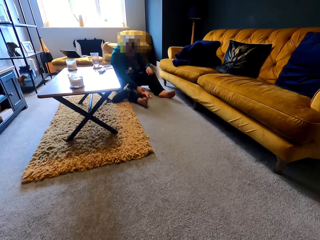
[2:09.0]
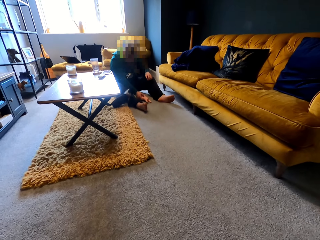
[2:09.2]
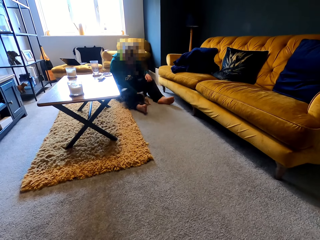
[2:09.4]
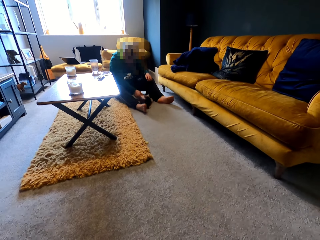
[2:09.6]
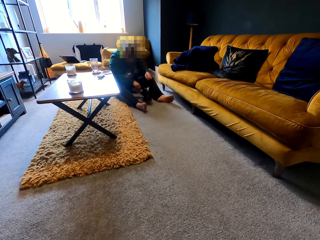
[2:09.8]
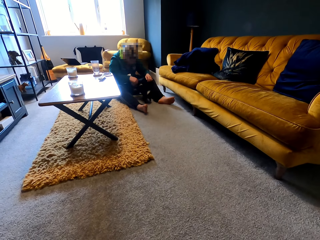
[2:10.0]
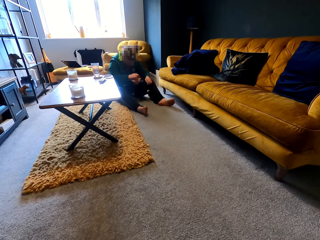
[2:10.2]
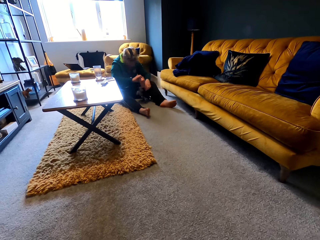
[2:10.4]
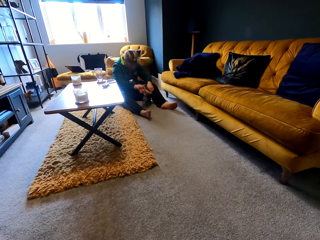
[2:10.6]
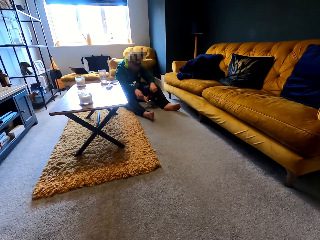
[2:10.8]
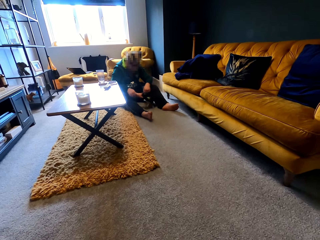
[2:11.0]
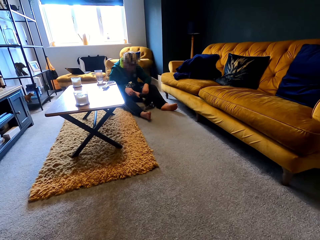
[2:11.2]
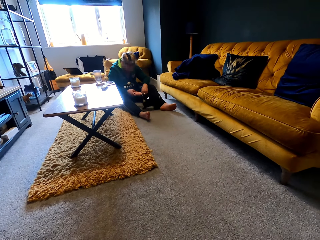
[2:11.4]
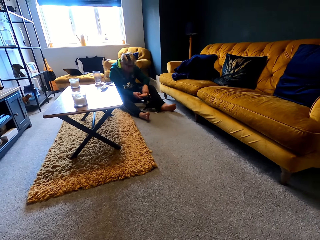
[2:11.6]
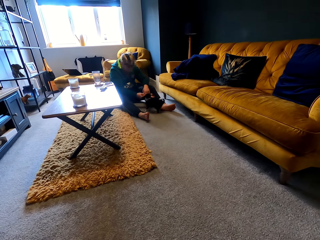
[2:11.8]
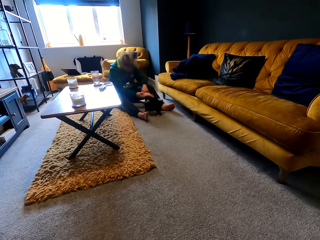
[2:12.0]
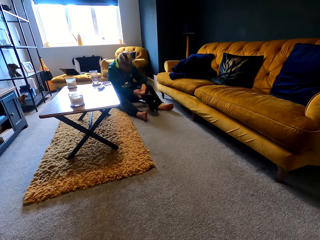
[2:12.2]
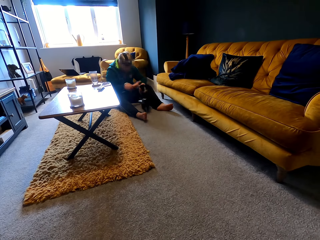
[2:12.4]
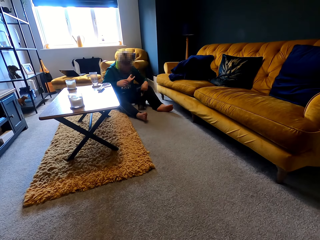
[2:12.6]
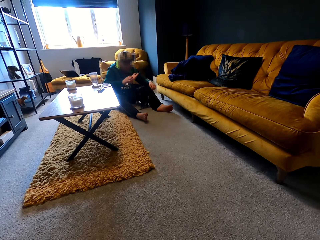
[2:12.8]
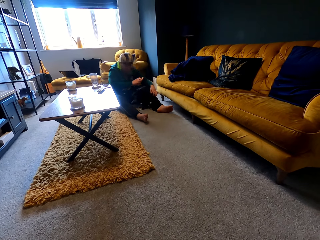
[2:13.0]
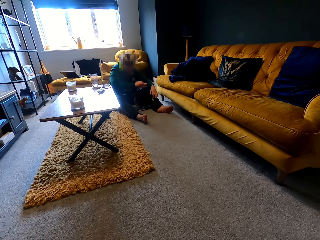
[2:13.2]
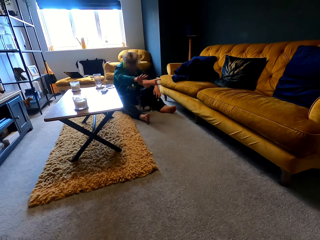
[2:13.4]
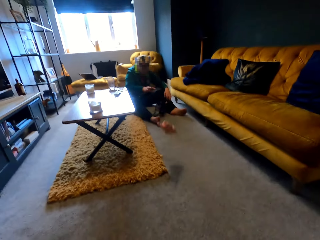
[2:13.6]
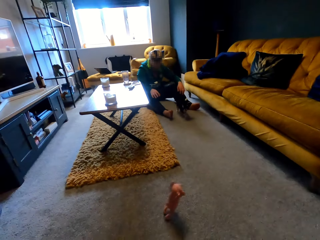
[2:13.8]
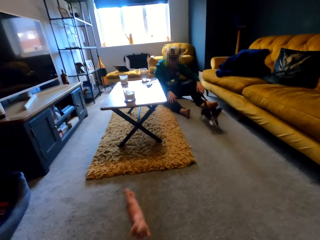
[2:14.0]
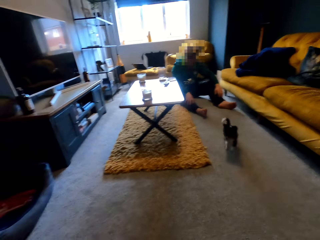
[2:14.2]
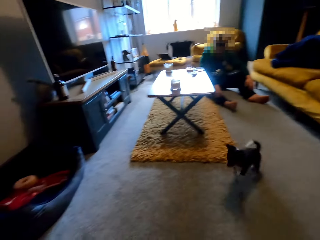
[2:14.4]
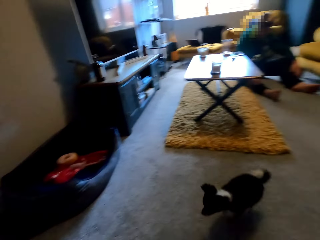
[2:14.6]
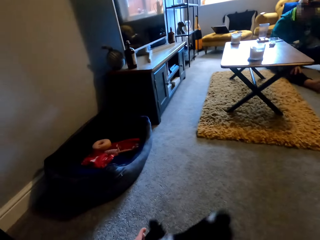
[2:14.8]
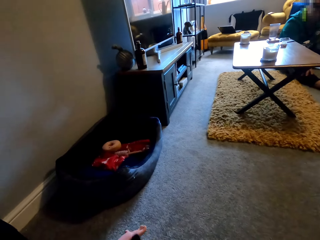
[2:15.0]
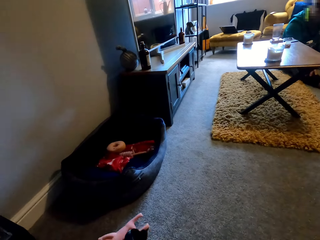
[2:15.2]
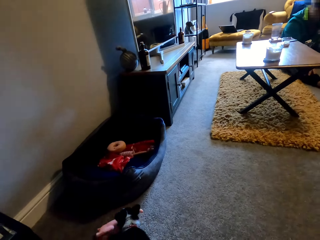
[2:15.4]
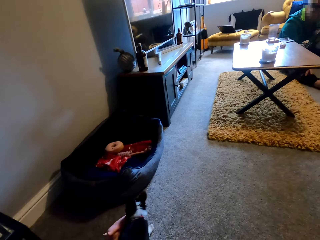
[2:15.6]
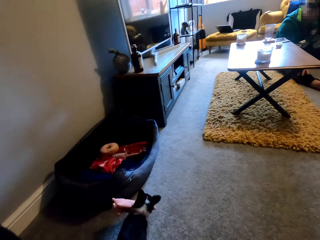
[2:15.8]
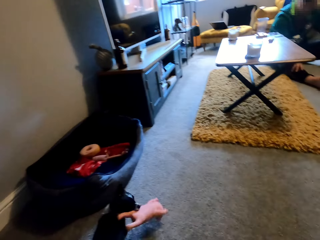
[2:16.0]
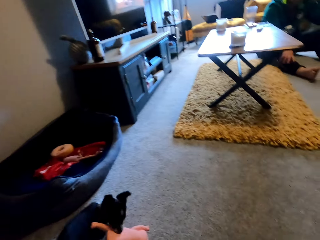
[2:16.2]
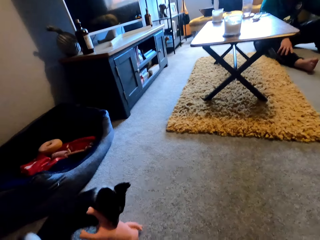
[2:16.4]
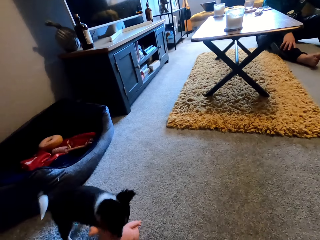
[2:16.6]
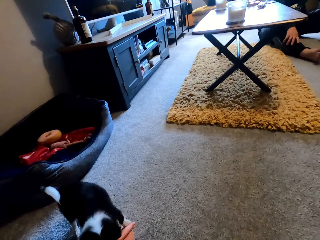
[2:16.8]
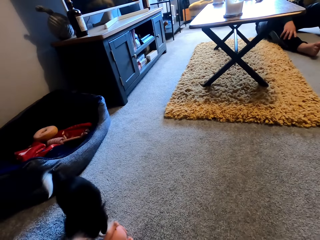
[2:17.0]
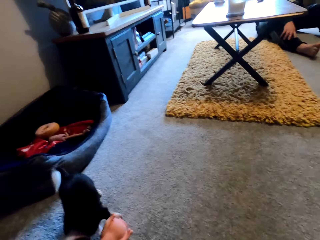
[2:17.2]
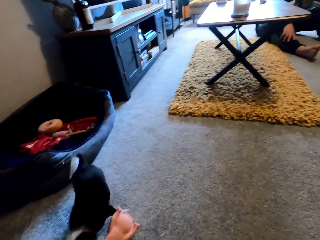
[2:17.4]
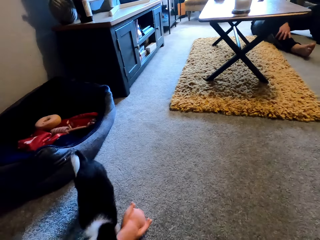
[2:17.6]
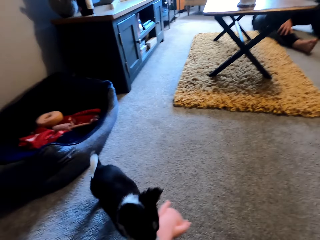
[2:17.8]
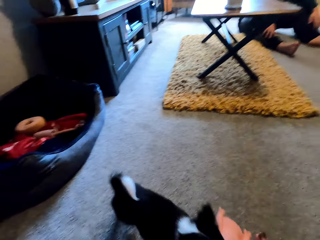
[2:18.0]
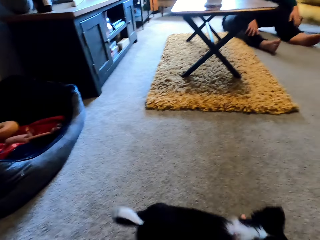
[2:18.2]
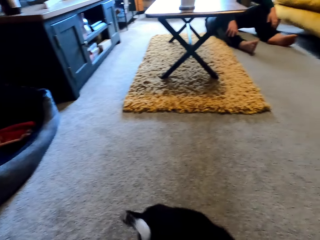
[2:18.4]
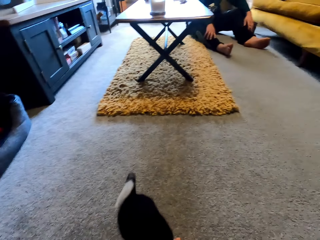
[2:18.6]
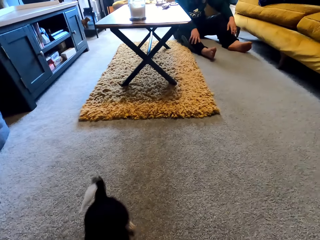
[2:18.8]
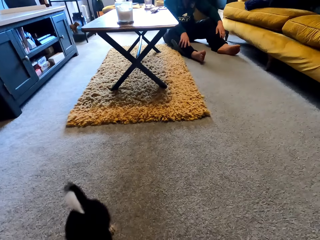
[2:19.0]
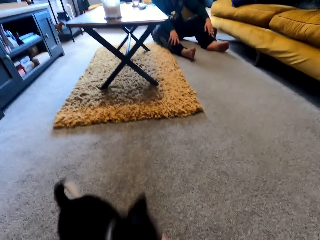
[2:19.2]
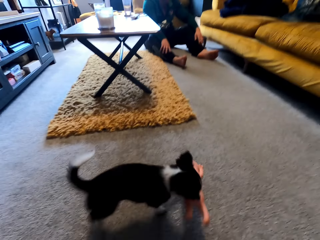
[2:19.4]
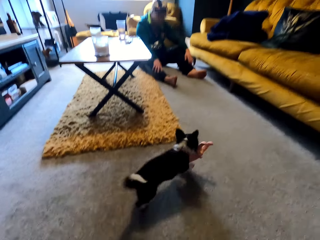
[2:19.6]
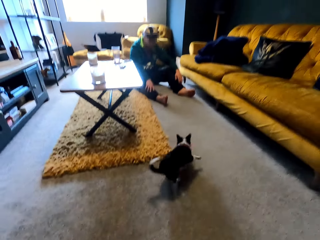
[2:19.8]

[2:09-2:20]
A man throws a stuffed animal. The camera wearer gazes at a puppy.

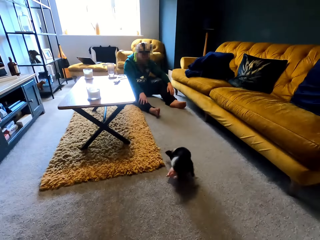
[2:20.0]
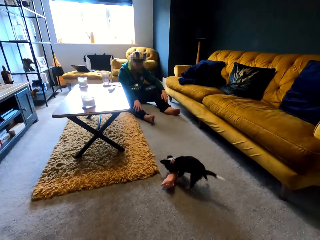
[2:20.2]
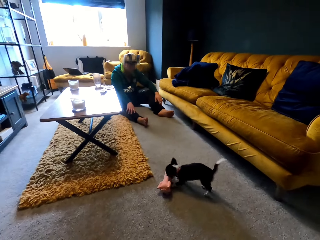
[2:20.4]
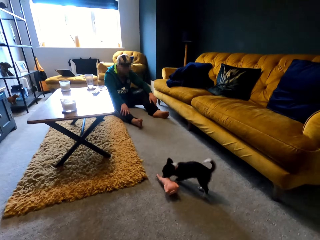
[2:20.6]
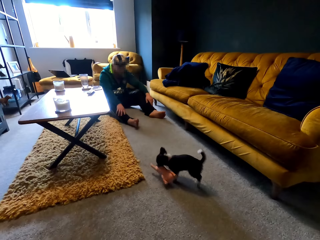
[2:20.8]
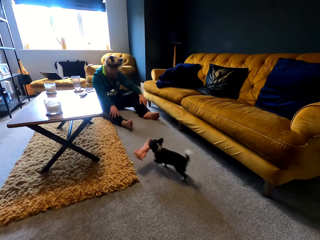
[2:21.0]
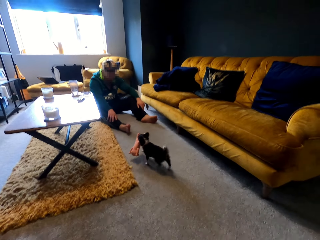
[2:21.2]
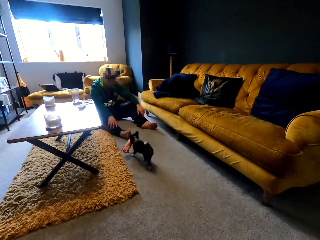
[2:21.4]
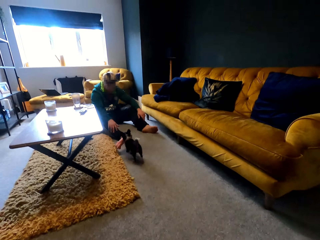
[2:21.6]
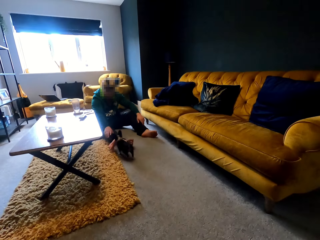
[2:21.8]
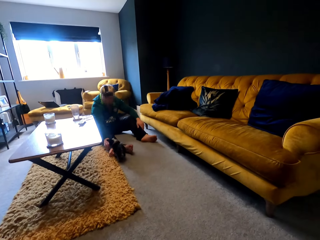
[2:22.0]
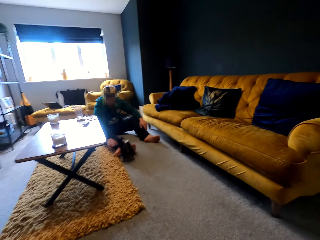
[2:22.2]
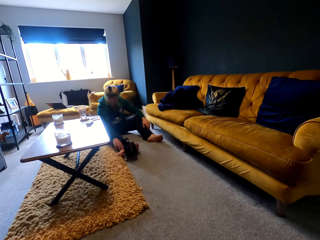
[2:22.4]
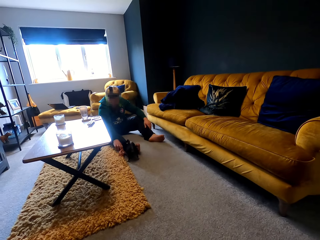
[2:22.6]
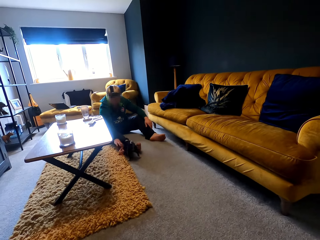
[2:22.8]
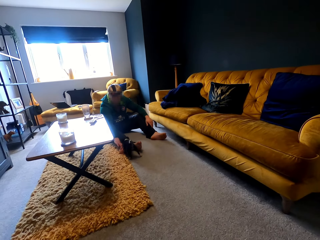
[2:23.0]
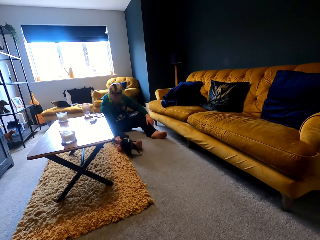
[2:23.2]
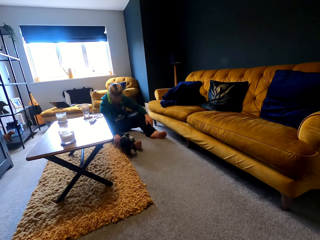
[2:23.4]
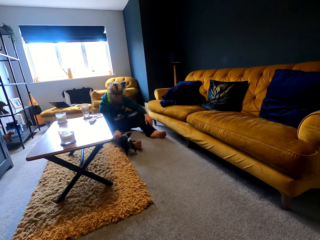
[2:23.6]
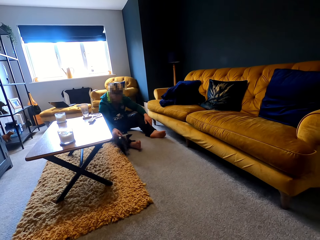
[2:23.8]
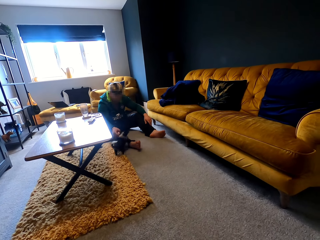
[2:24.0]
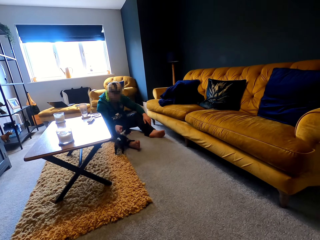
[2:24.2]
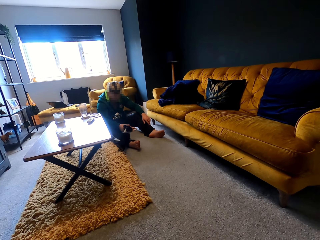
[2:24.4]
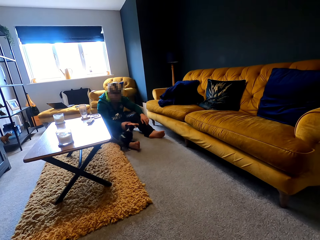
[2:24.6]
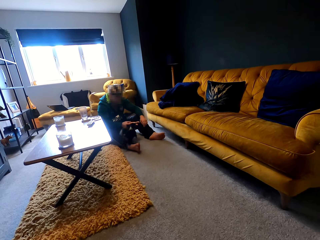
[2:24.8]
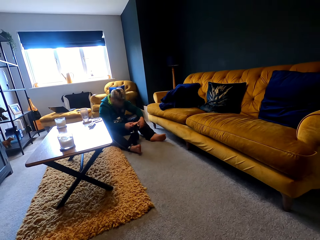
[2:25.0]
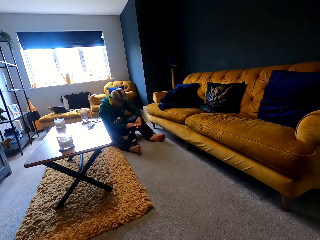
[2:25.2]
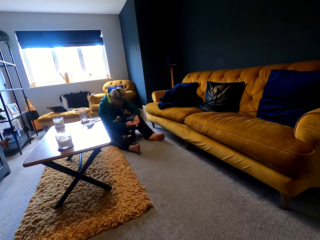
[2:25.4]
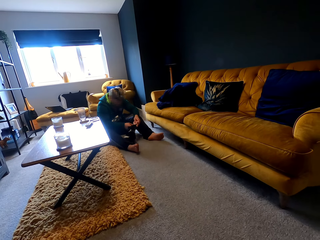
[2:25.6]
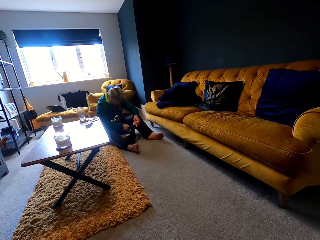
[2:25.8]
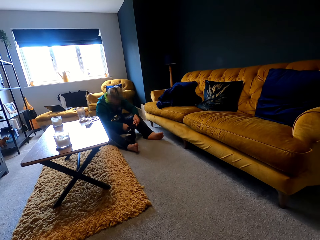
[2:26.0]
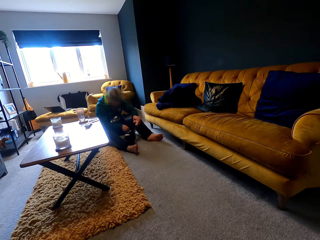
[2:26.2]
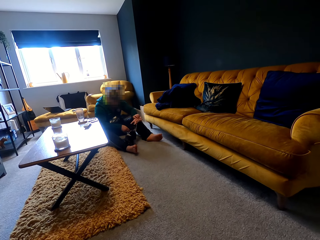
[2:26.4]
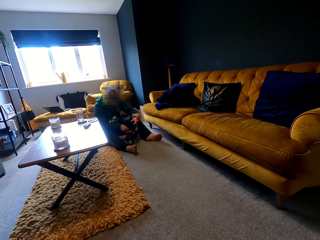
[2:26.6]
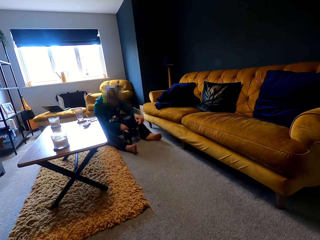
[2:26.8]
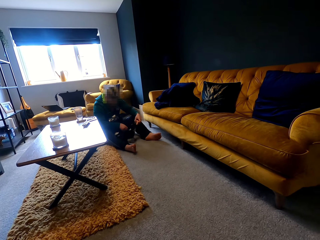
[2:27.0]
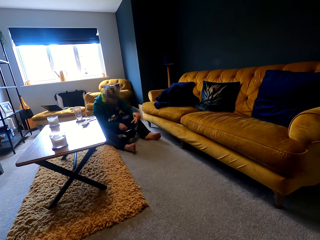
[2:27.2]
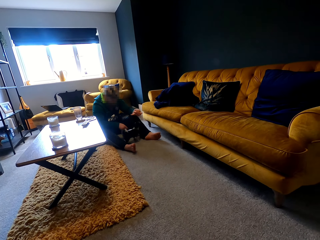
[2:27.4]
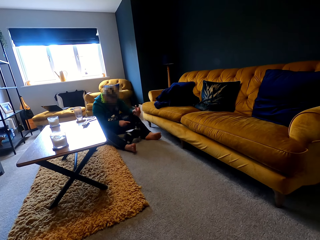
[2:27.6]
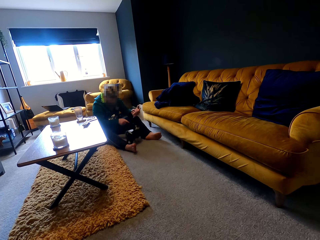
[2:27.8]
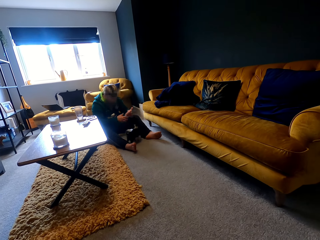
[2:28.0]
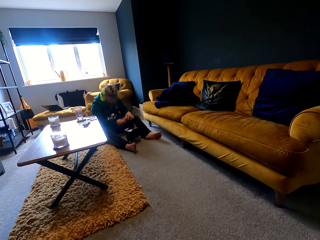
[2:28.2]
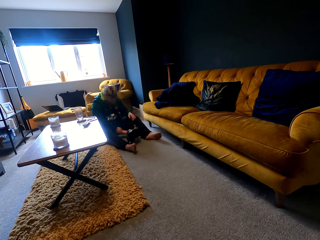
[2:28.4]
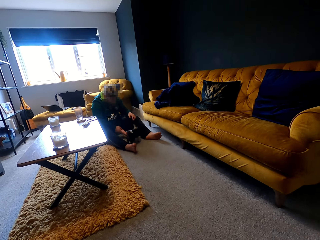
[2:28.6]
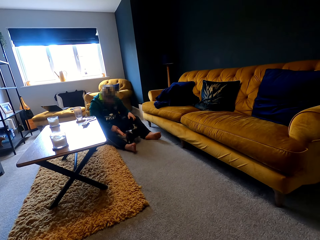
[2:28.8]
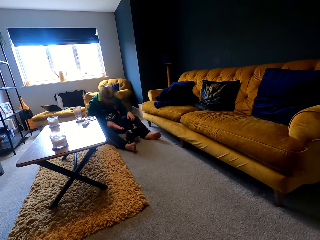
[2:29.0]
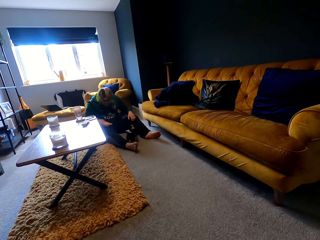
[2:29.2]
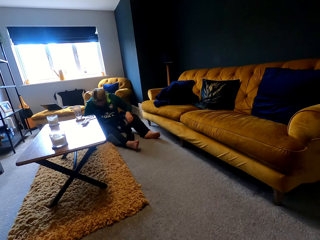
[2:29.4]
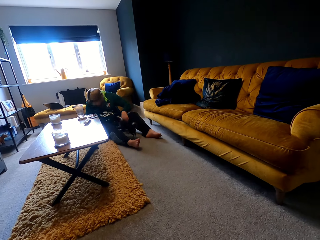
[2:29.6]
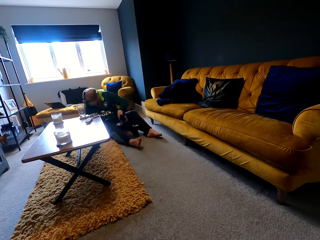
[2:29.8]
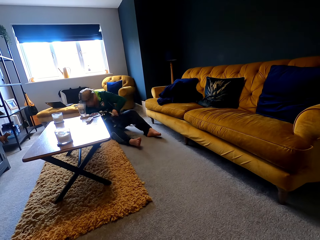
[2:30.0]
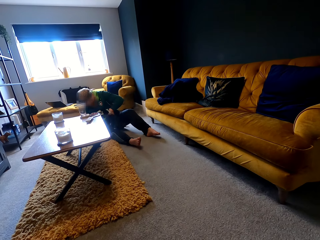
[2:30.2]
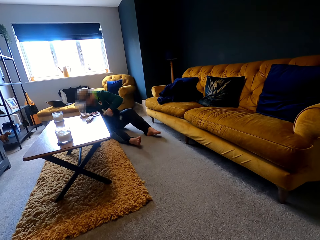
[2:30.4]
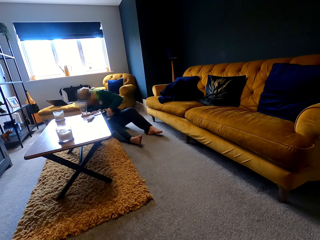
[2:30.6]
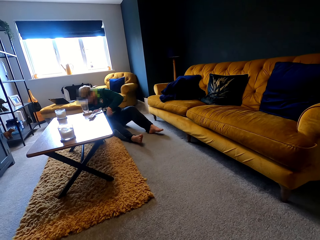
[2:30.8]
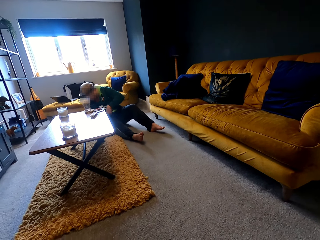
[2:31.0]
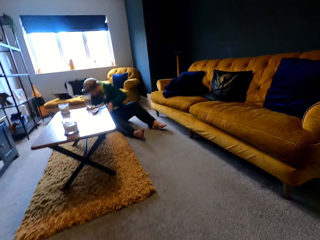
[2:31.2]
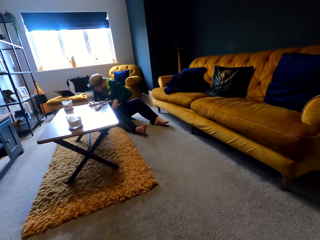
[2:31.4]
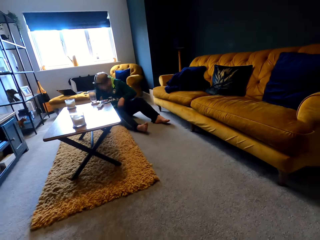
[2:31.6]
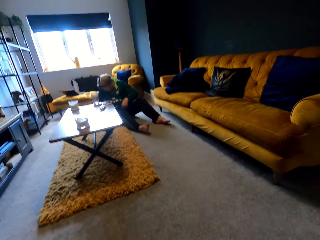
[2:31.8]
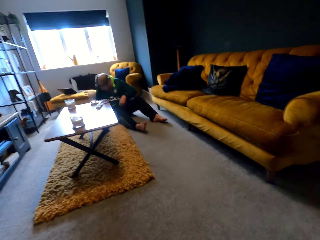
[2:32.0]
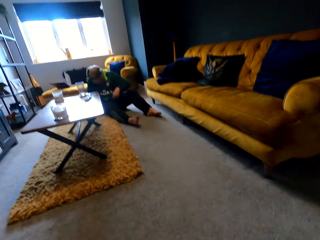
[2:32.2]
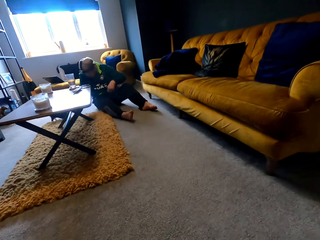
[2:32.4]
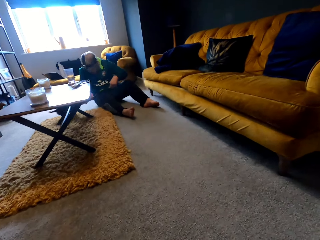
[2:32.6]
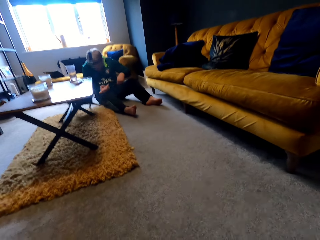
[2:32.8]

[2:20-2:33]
A man pulls a stuffed animal from a puppy. The man teases the puppy with the stuffed animal.
